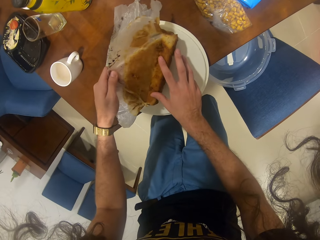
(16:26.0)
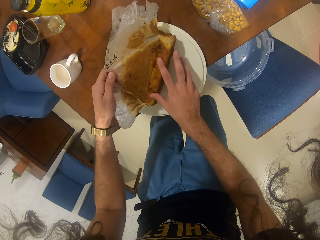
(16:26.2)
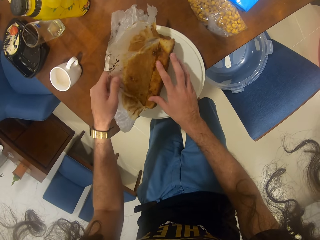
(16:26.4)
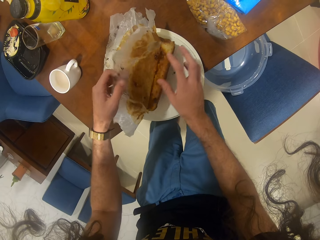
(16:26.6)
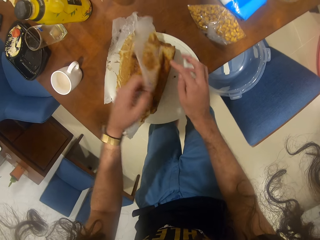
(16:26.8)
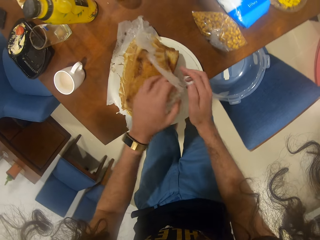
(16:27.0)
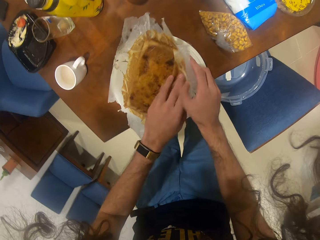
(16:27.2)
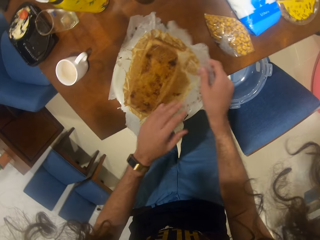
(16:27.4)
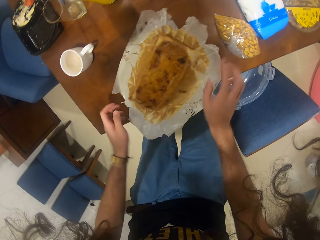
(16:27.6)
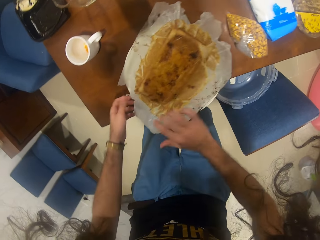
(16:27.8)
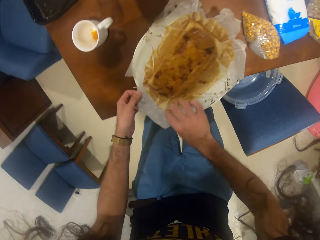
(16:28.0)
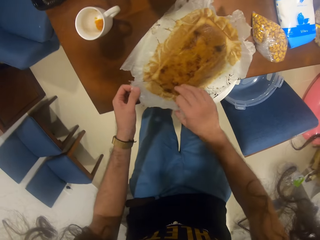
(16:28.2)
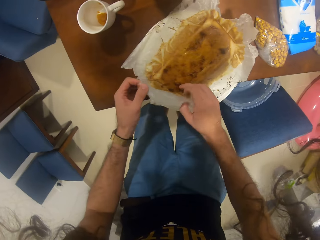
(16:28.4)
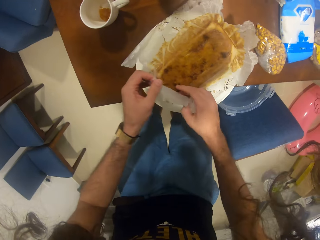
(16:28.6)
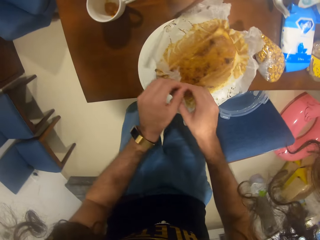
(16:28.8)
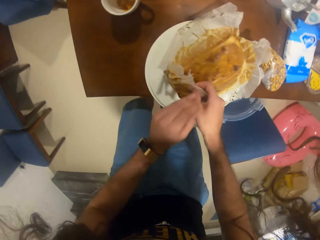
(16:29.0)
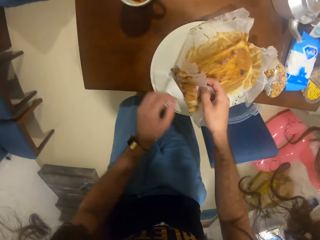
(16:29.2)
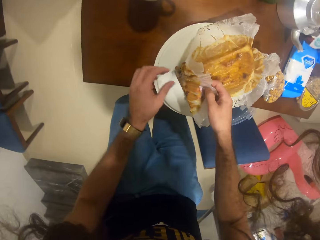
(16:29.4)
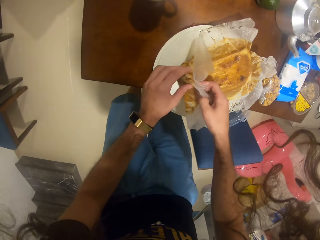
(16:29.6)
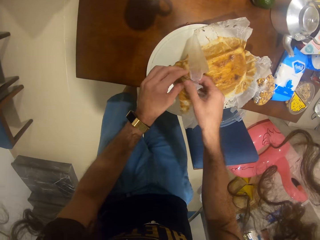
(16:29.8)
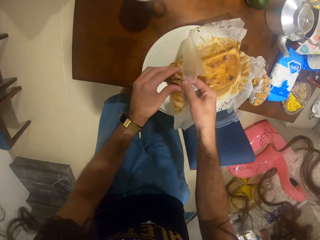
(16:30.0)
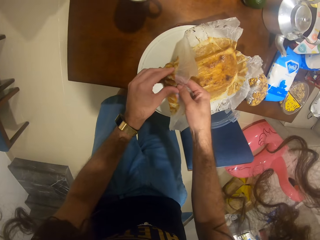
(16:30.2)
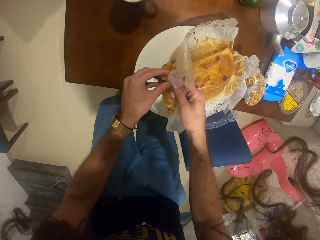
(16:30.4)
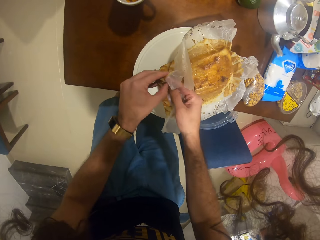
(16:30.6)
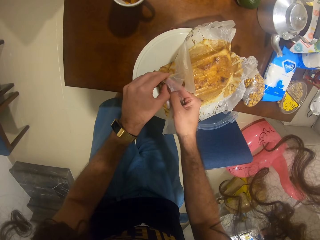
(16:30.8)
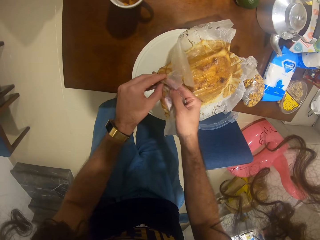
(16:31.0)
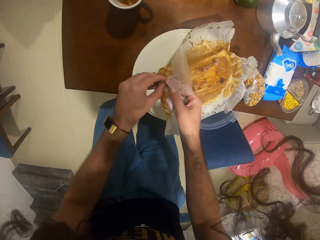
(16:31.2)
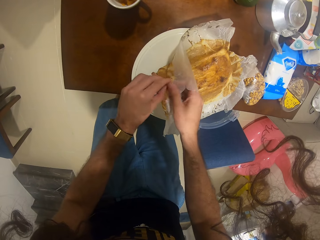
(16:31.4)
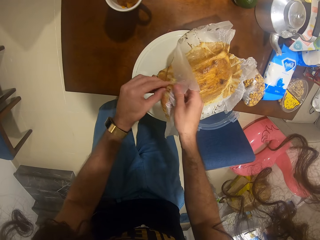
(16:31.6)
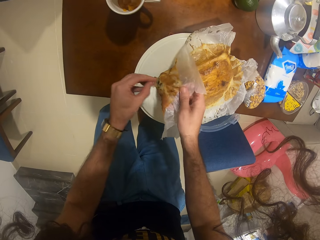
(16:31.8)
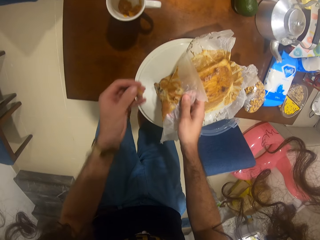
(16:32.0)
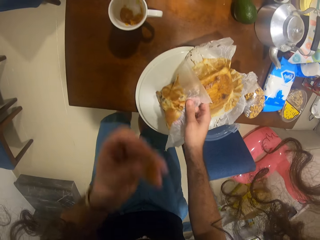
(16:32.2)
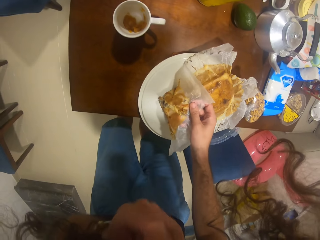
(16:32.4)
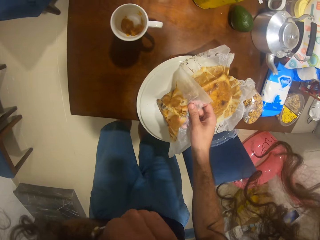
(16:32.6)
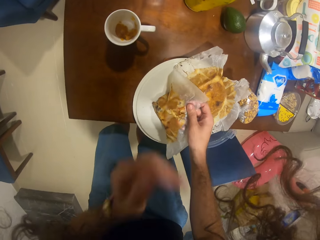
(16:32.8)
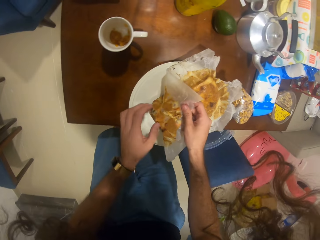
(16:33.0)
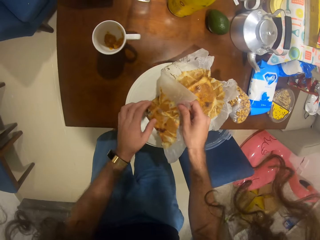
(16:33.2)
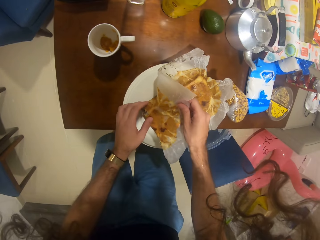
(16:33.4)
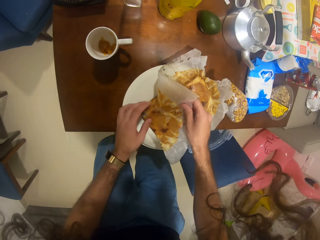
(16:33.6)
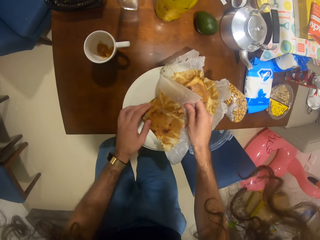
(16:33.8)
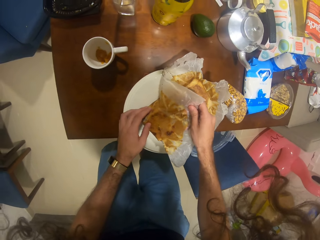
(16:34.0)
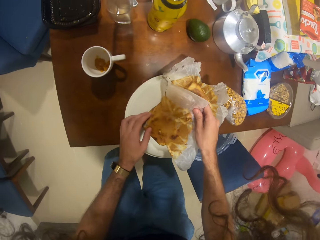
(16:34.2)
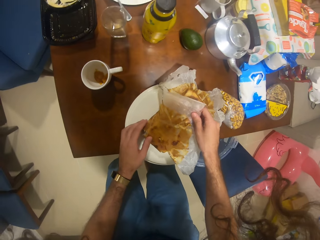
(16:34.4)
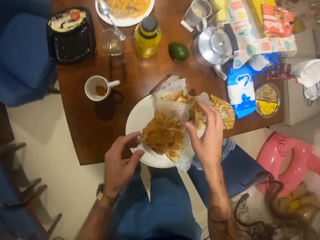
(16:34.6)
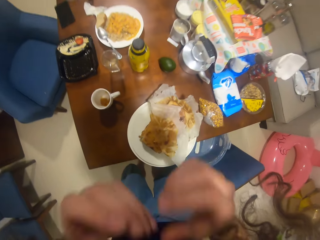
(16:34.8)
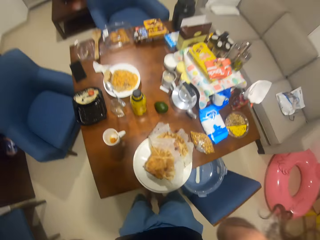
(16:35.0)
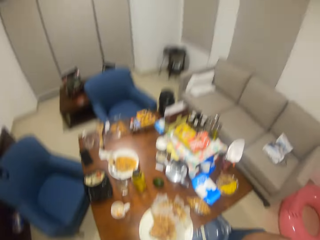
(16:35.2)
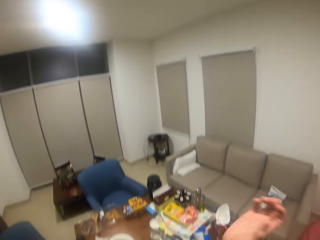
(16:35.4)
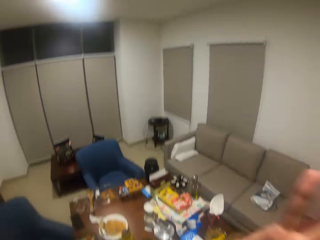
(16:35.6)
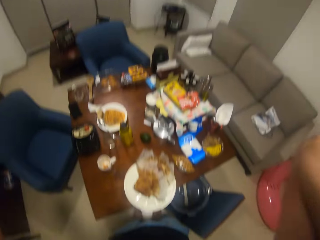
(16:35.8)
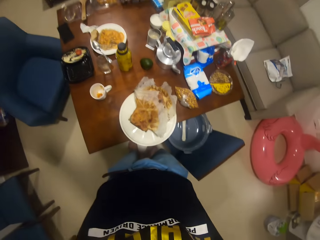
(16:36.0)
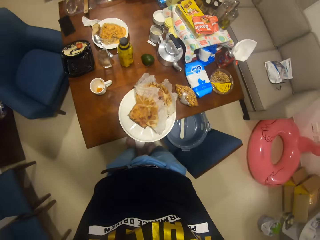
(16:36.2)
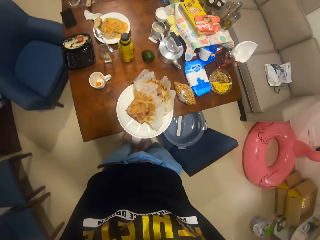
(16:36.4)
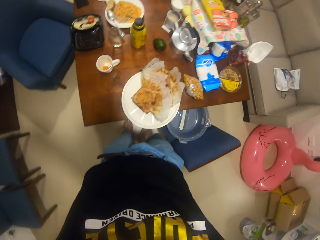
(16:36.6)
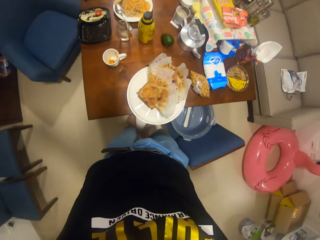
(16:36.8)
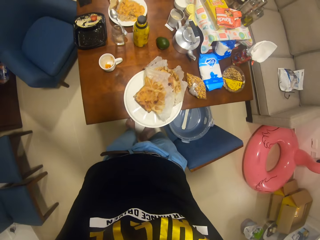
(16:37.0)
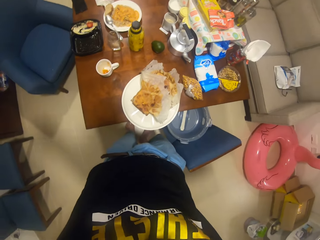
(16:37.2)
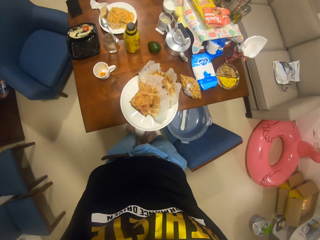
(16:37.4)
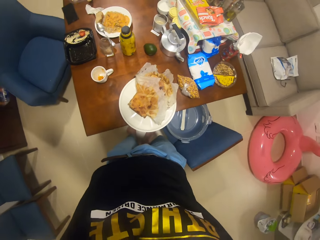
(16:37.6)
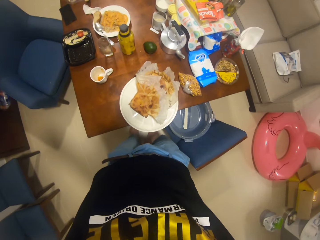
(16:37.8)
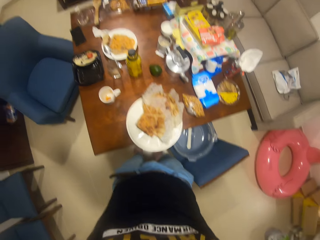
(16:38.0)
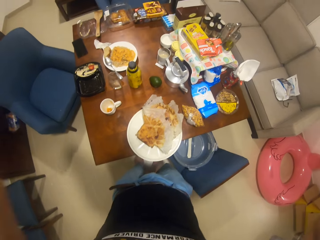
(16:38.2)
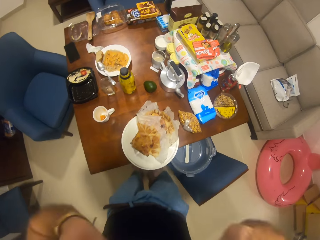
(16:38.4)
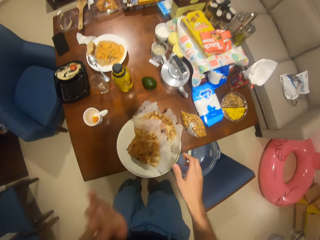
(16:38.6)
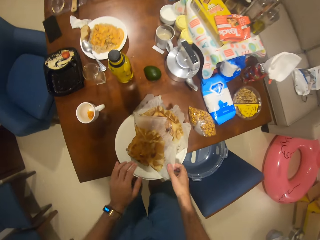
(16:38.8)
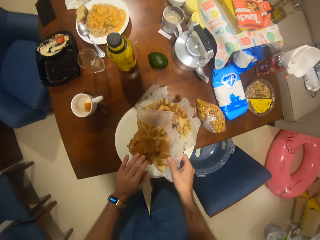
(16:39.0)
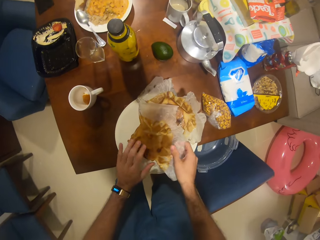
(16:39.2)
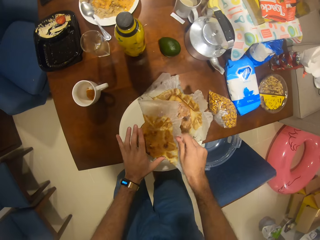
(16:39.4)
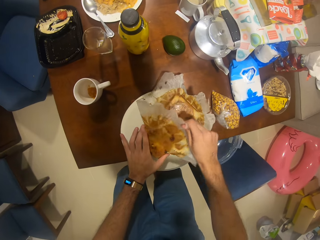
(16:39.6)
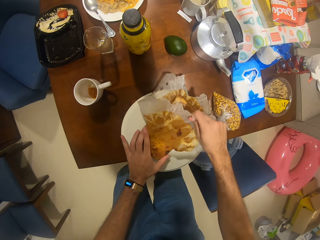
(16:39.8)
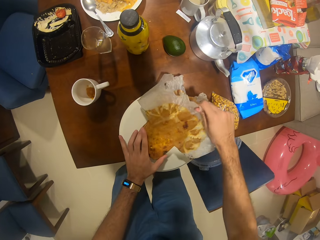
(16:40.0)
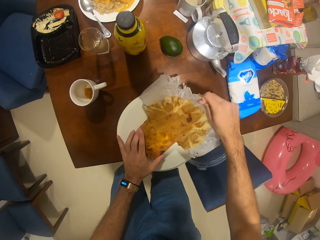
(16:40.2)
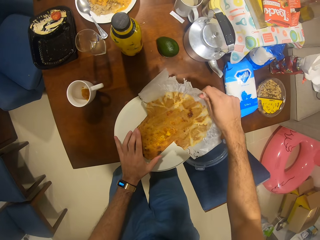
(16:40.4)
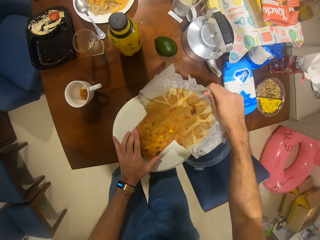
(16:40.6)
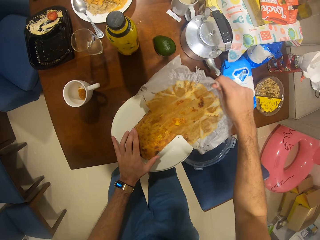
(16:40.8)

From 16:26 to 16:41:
The camera wearer takes a pinch of cake. They eat the cake. They remove the parchment paper from the cake. They adjust the camera. They make up the hair. They remove the parchment paper from the cake.

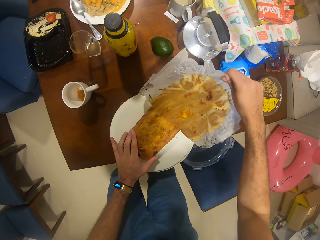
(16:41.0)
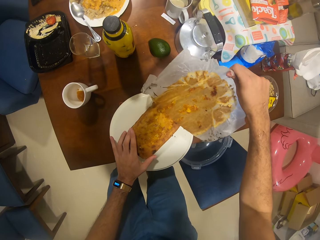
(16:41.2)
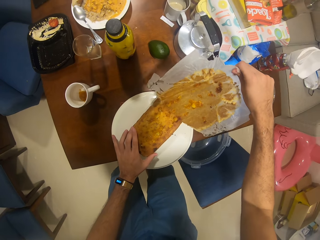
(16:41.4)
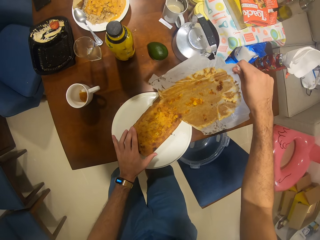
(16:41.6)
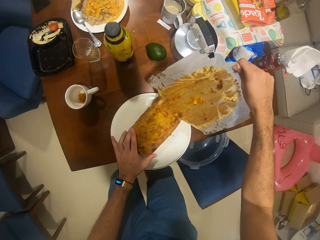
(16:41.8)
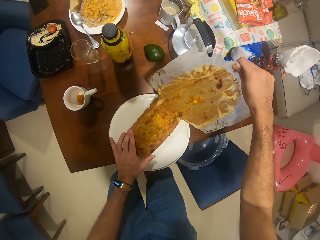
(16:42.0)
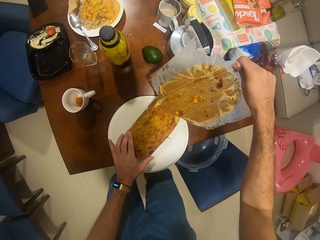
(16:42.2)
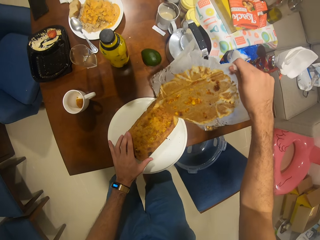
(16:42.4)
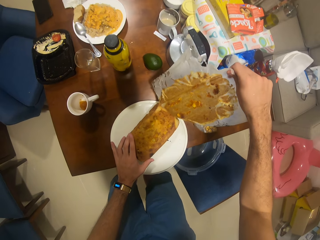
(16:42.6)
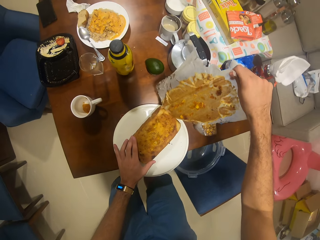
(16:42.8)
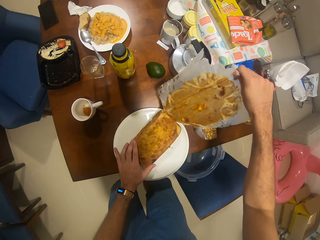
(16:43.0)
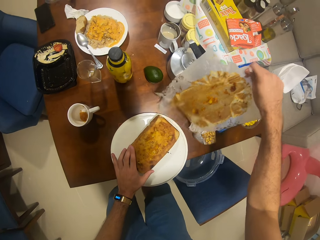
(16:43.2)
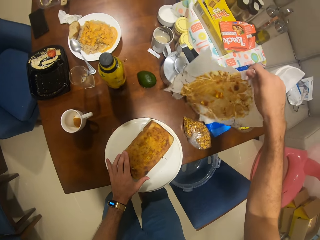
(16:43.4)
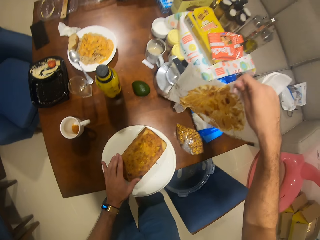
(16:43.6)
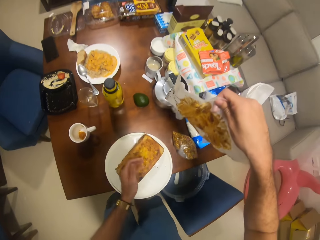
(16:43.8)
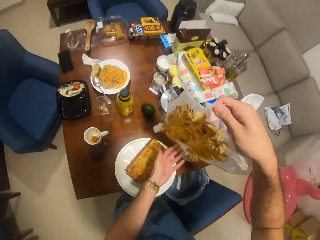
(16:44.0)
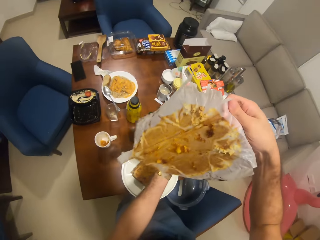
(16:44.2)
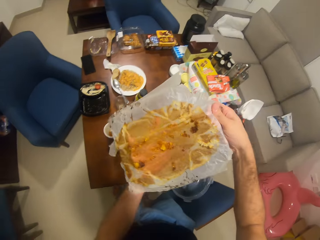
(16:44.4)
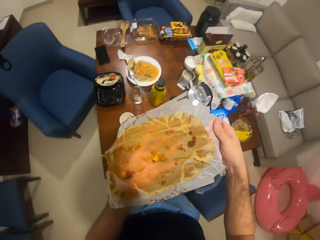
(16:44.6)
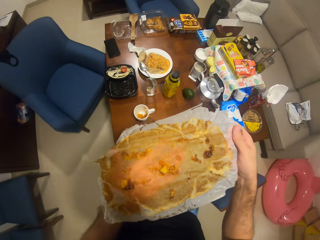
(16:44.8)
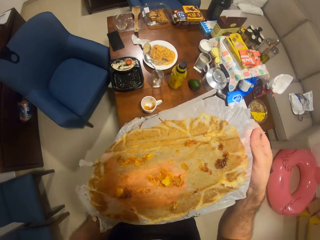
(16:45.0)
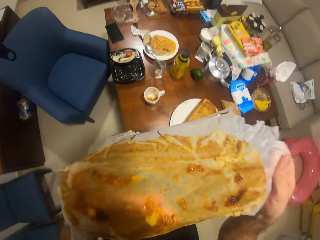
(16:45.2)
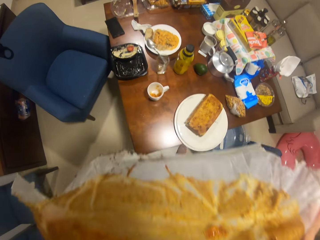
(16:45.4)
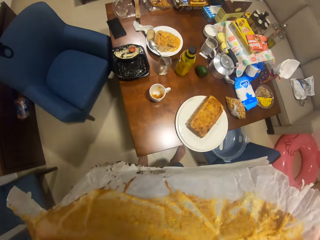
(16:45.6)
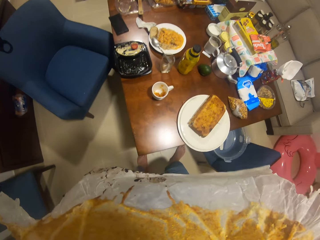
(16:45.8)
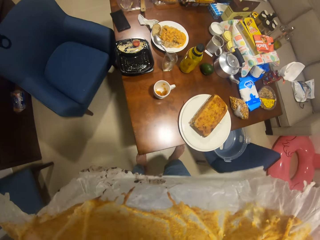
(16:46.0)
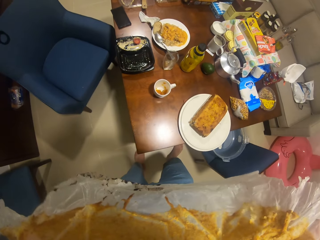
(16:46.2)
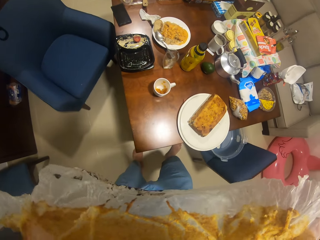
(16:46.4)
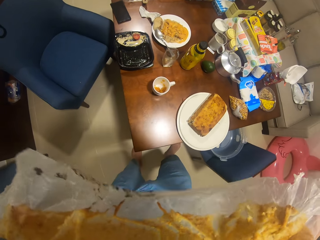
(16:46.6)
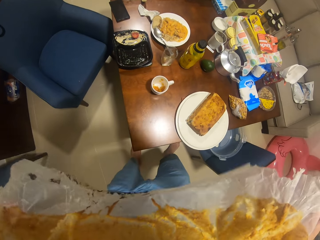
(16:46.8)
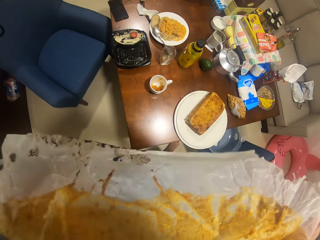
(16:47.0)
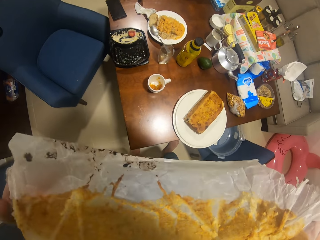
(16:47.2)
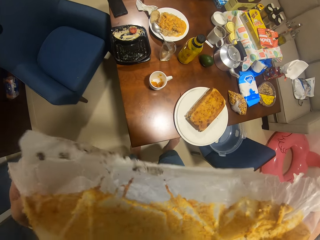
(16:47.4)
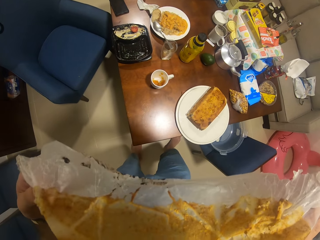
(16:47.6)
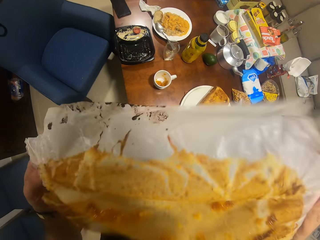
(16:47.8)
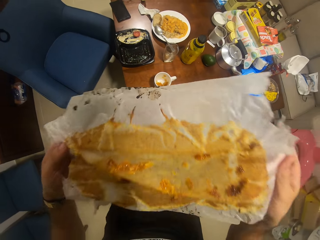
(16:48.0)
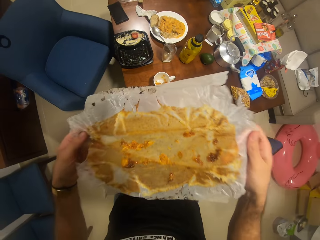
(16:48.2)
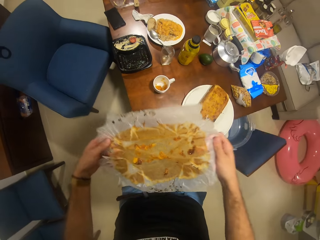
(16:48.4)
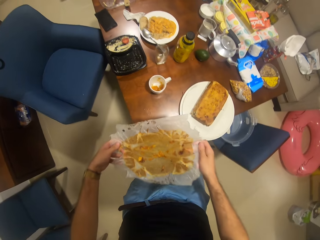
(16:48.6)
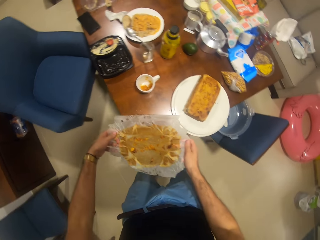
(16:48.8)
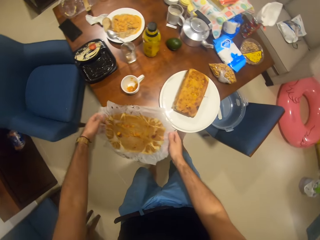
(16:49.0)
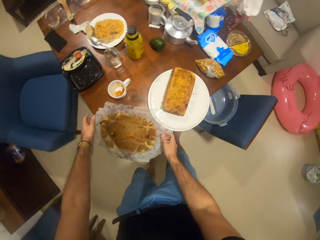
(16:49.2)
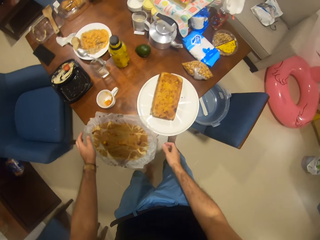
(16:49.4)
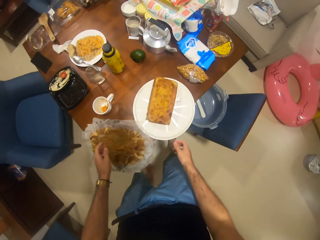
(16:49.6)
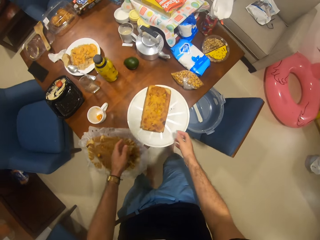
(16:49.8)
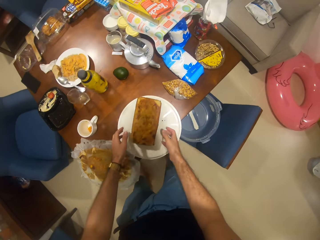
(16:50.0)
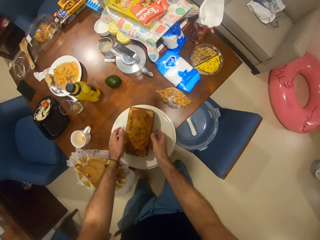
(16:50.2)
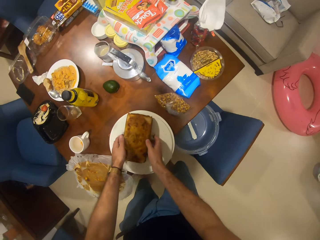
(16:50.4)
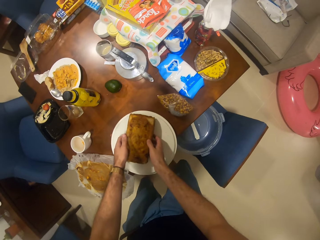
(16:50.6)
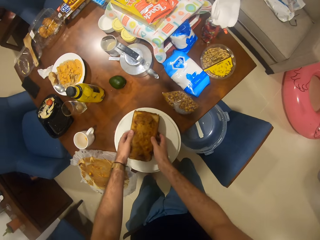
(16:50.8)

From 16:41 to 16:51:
The camera wearer eats the cake on the parchment paper. They put the parchment paper on the table. They turn the cake.
